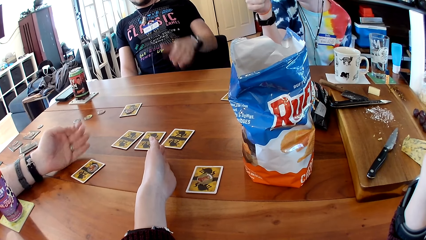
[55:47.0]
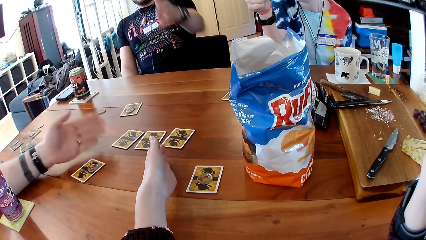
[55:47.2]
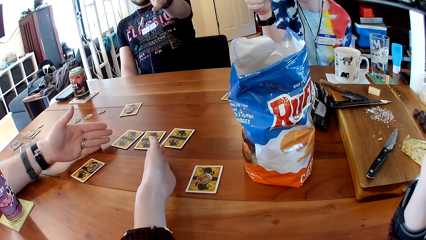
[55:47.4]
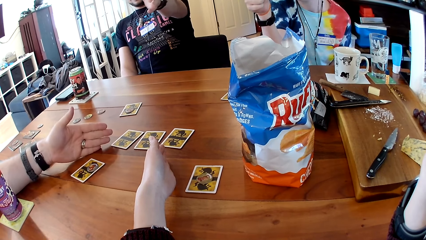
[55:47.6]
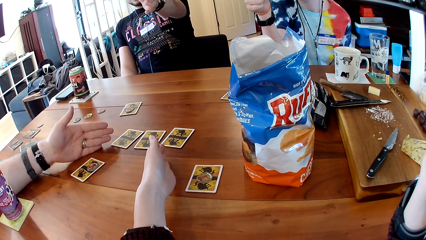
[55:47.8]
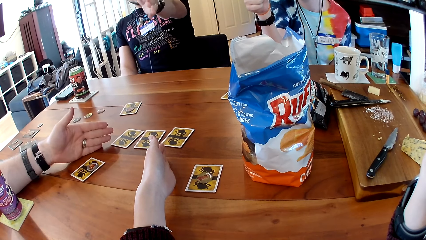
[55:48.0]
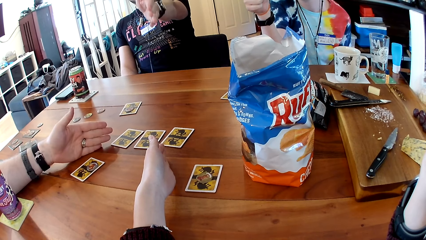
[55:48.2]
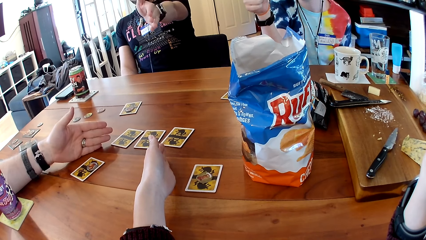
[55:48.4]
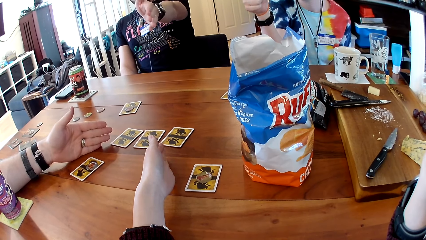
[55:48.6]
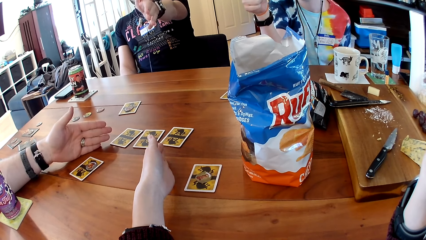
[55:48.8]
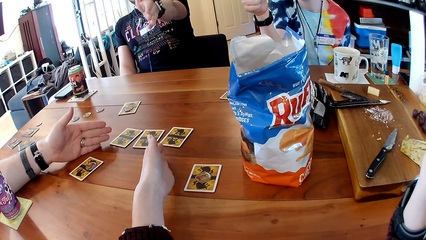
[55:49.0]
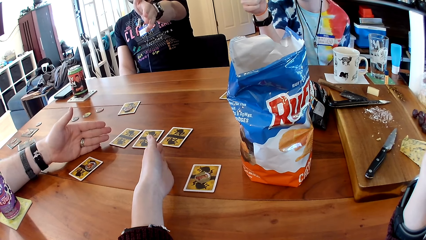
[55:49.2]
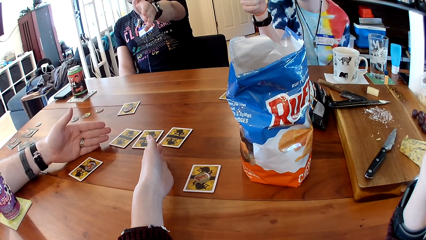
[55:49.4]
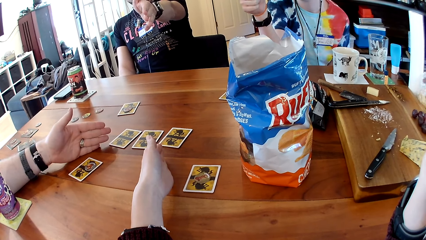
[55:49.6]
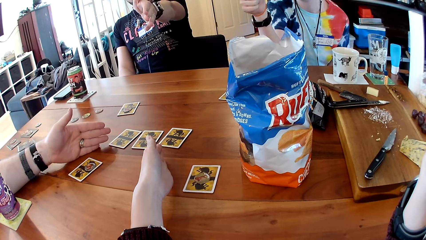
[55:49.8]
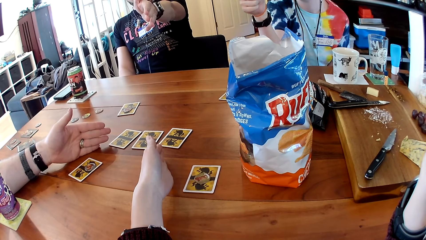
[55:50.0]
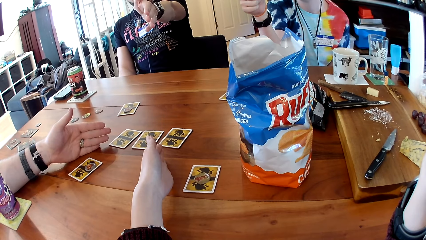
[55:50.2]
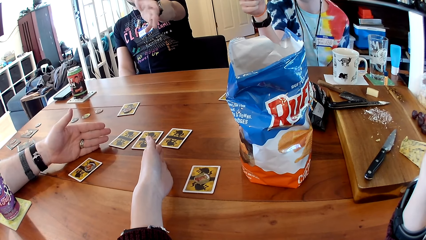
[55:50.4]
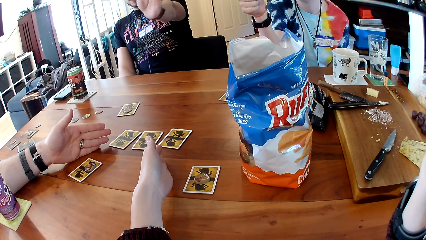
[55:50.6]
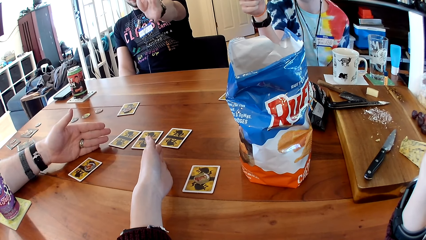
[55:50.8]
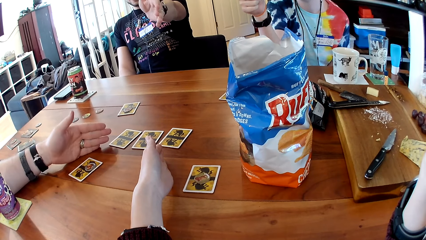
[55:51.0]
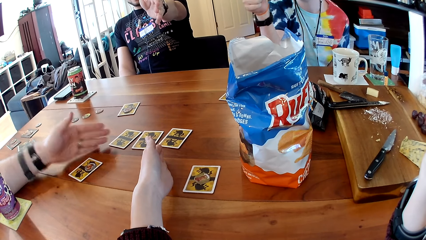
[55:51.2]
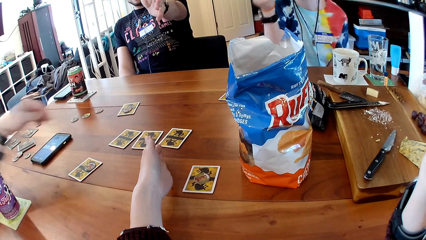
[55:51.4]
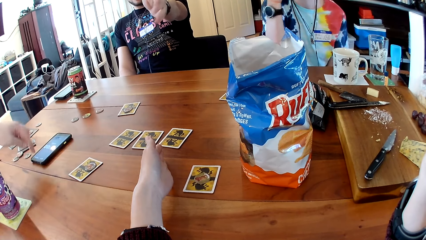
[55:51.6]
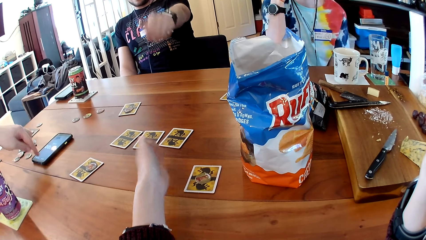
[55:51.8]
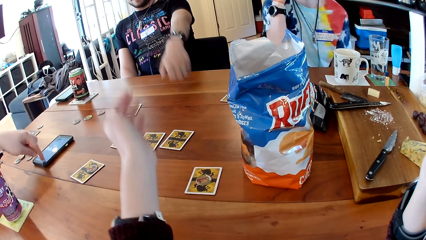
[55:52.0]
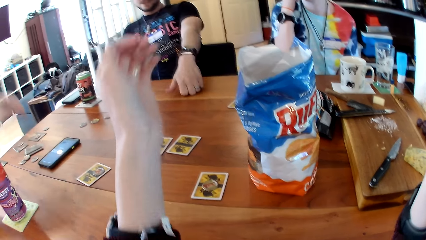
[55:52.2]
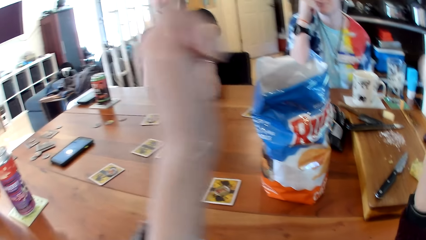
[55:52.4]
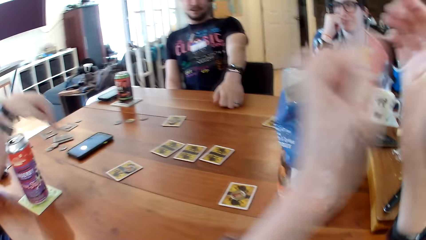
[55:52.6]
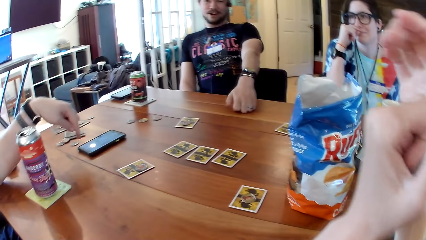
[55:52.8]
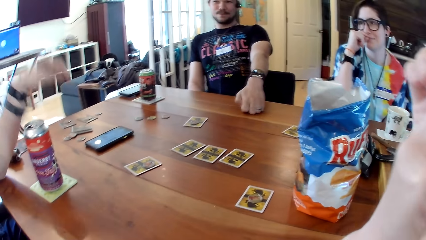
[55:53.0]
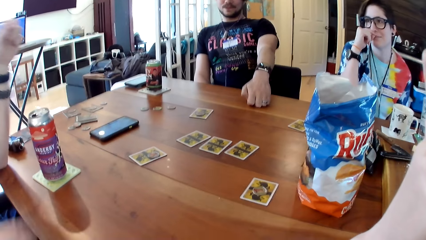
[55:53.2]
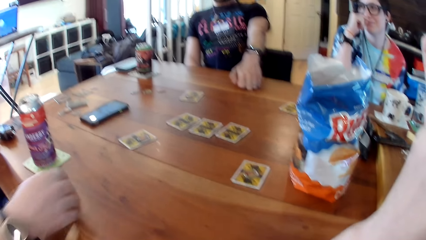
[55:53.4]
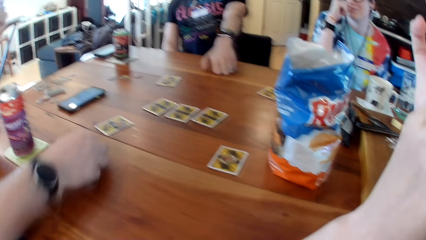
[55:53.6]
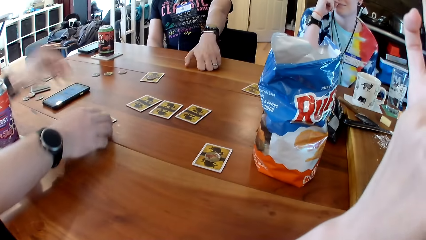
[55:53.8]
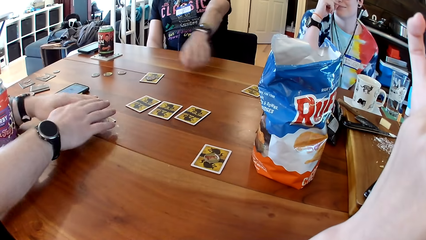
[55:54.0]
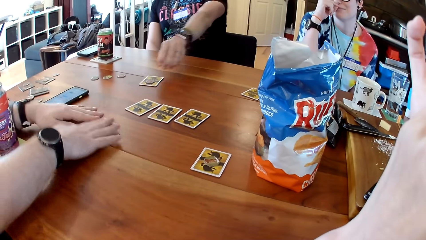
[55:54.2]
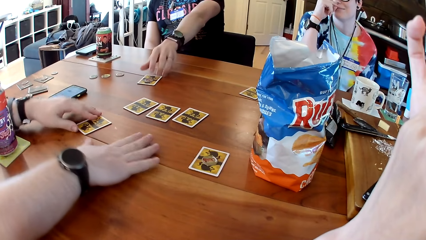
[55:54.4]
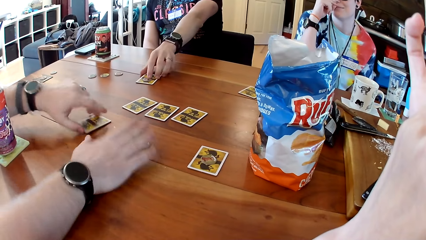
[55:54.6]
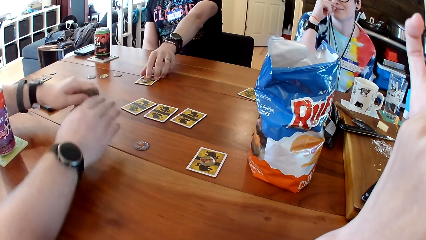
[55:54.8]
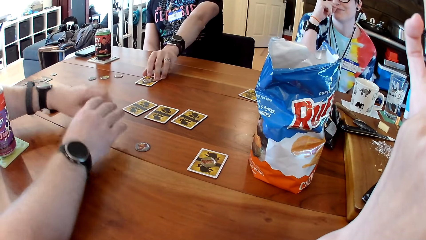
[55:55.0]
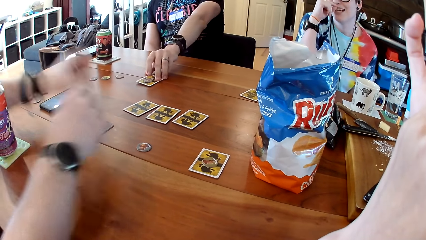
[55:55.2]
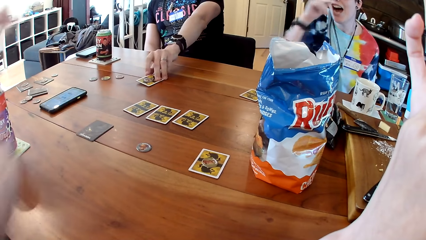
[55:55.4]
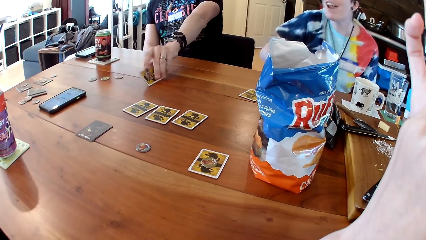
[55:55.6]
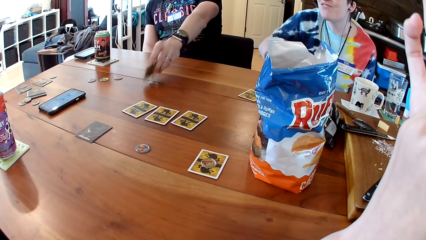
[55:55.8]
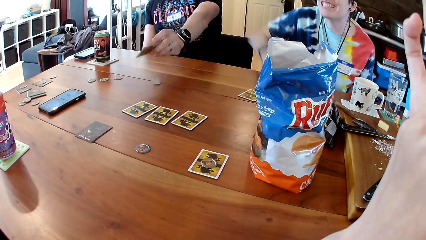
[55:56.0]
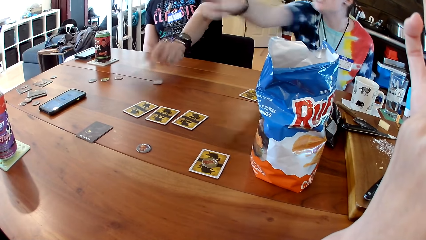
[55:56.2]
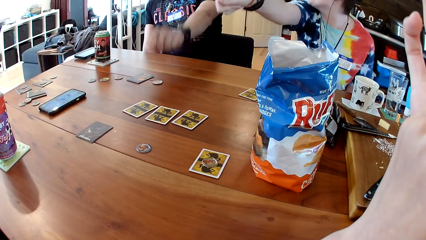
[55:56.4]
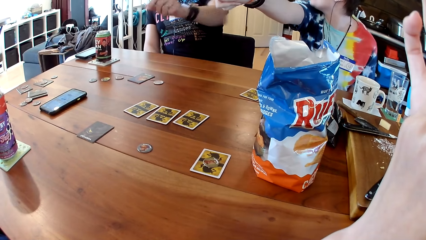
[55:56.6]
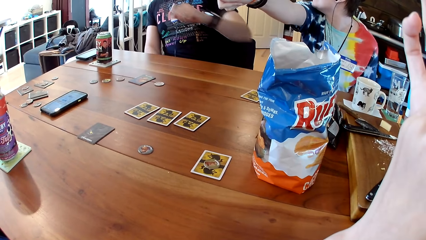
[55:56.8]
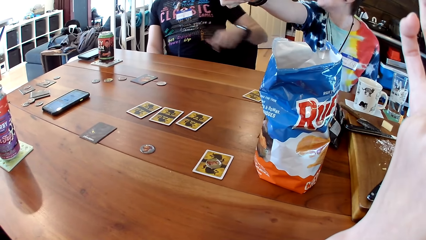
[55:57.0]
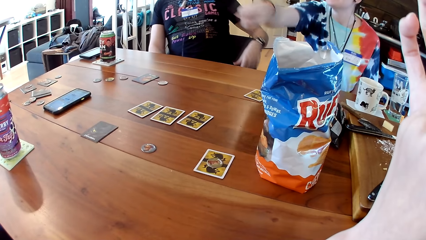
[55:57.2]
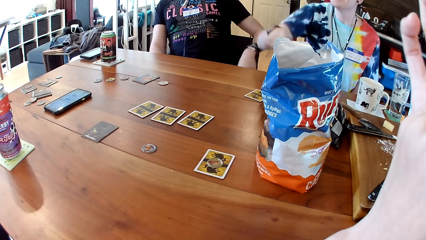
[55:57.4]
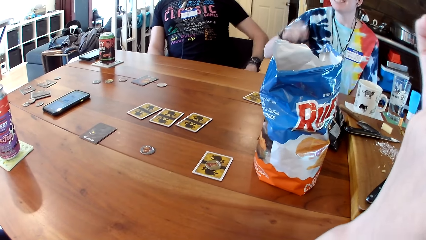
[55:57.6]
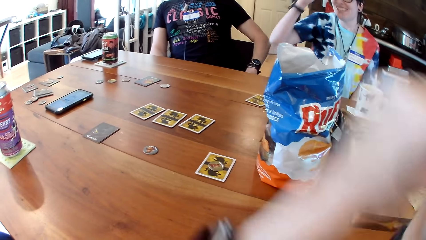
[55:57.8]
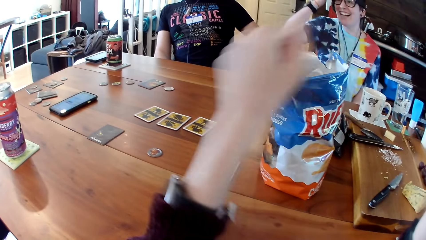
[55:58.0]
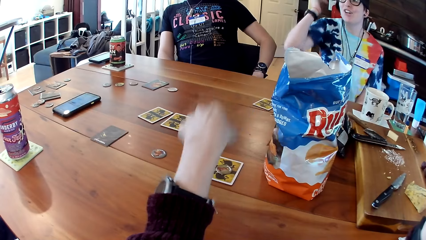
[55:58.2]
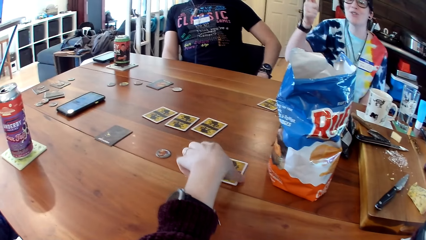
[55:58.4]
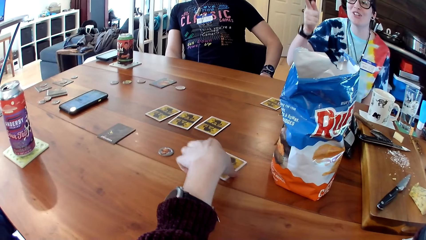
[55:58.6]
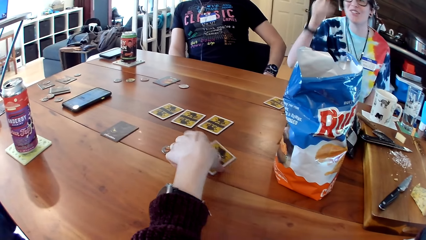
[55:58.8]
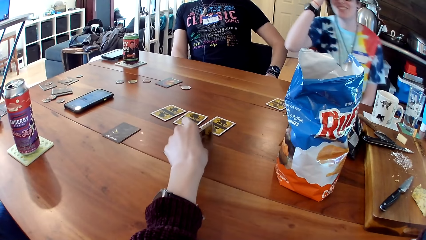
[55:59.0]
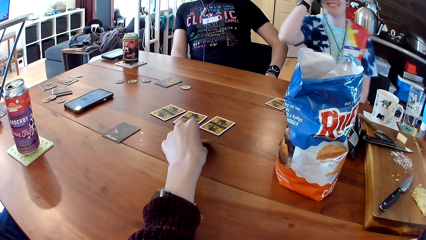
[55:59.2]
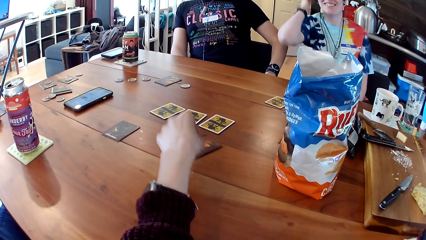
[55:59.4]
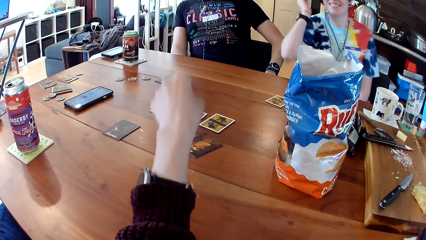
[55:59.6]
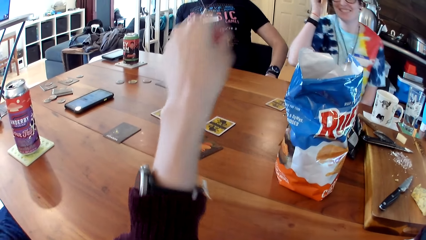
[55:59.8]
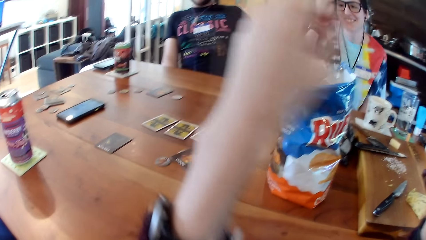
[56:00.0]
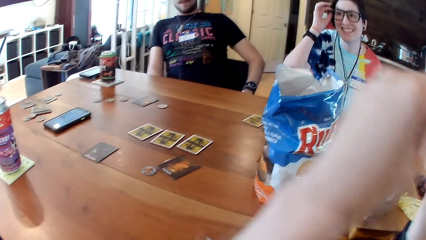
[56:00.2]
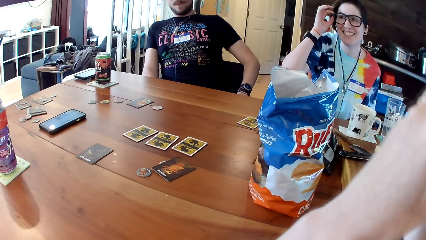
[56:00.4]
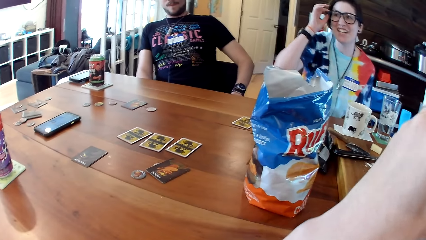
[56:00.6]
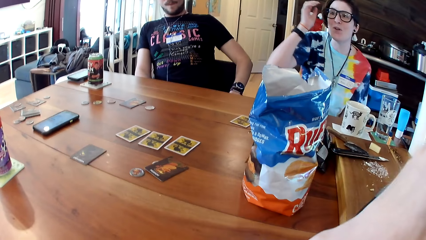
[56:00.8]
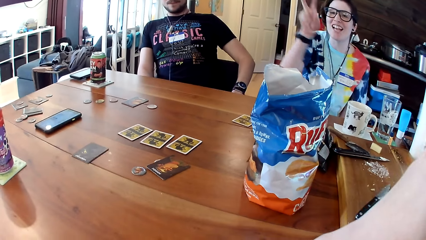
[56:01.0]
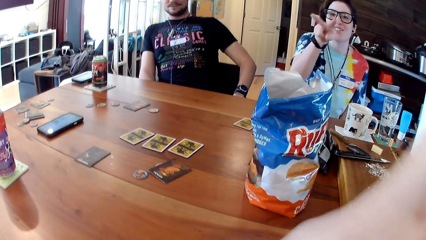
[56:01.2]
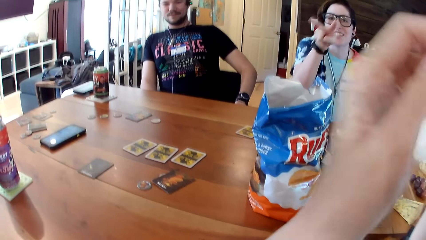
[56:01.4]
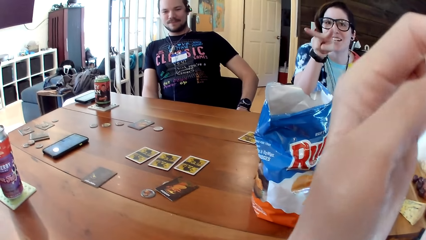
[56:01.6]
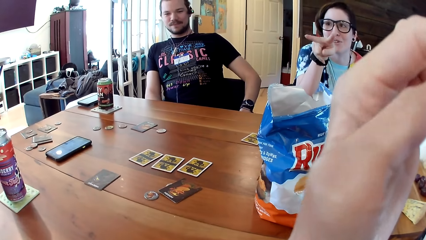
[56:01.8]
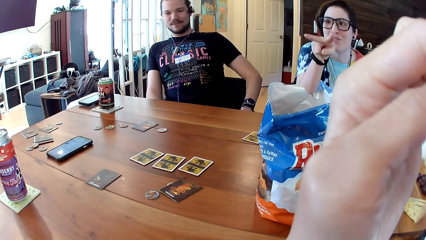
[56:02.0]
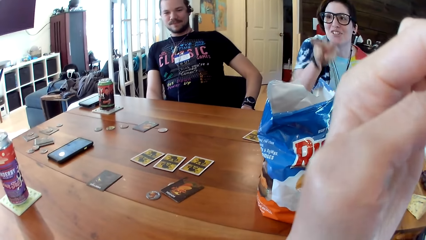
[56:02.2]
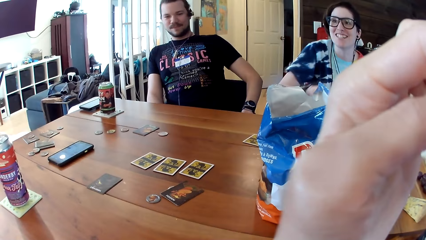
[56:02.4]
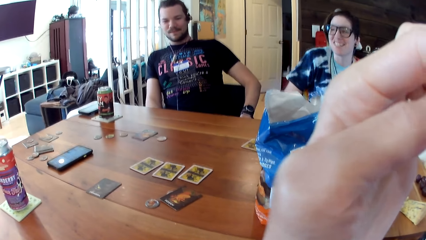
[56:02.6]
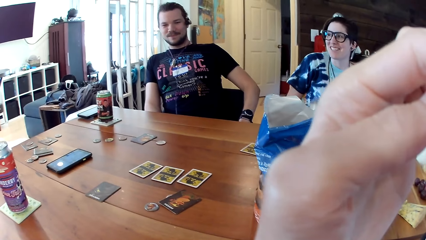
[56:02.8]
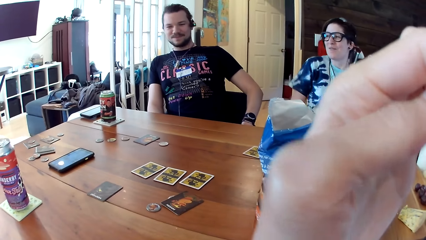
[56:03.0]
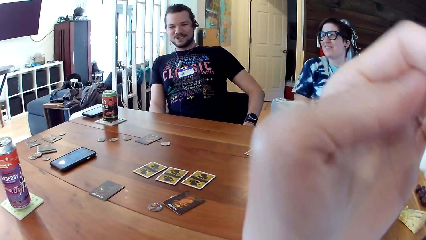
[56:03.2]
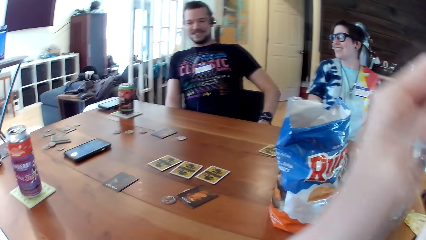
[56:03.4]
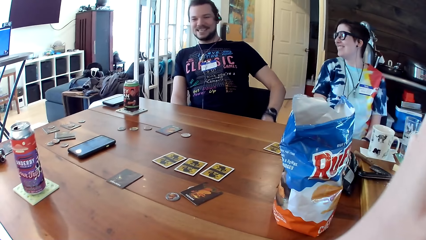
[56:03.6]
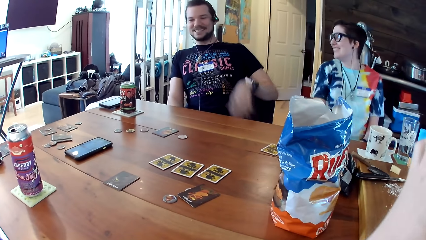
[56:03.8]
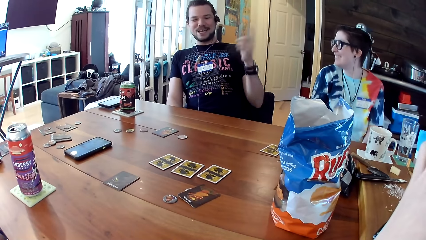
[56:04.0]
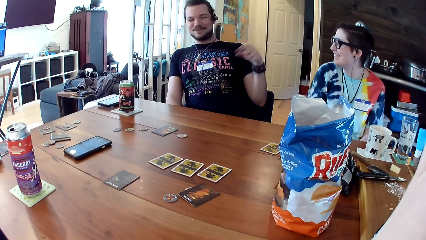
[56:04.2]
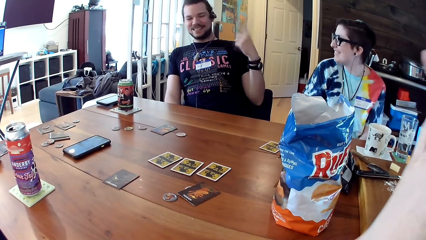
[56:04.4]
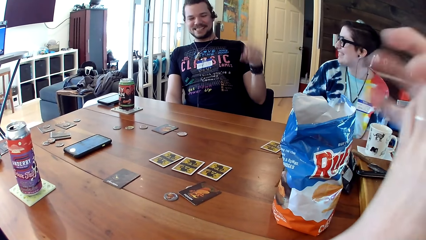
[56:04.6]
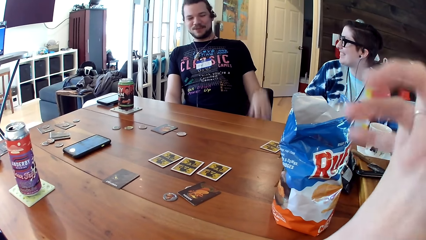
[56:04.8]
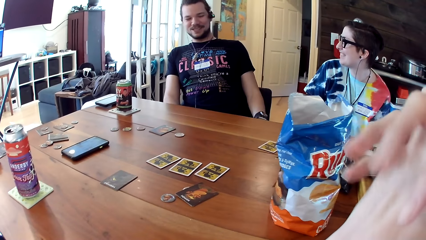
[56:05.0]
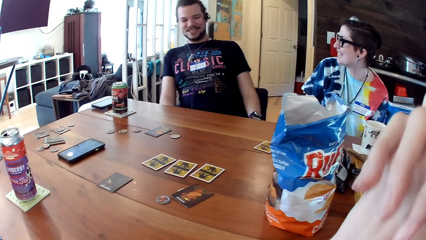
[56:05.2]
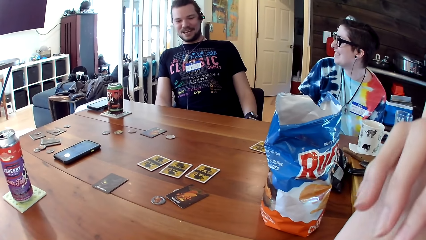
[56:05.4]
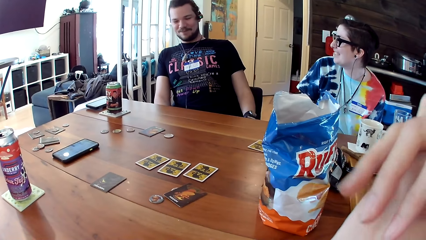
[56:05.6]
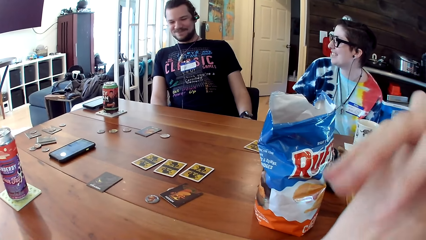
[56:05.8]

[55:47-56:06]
A man points at the camera wearer. Another man puts the hands on the table and lifts the hands. He turns a card on the table with his hands and touches the card. The first man picks the card. He turns the card. Another person points at the other man. The first man opens the card with his left hand. The camera wearer picks the card. She turns the card with her left hand. The person laughs. The camera wearer touches the camera. The first man speaks up.
